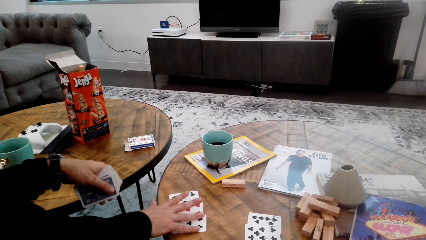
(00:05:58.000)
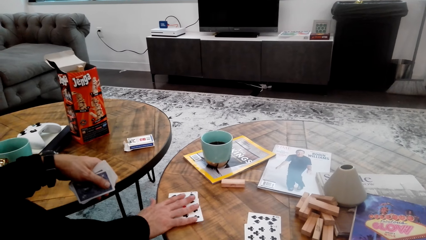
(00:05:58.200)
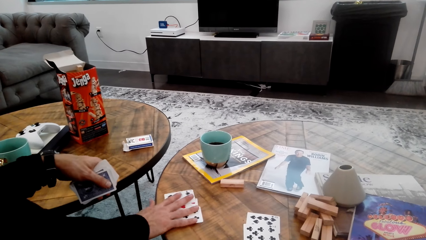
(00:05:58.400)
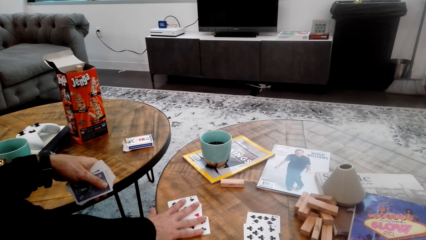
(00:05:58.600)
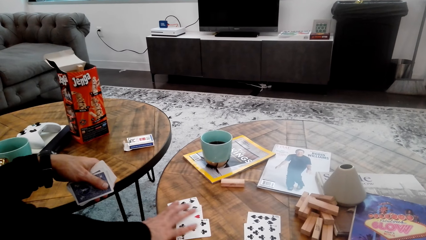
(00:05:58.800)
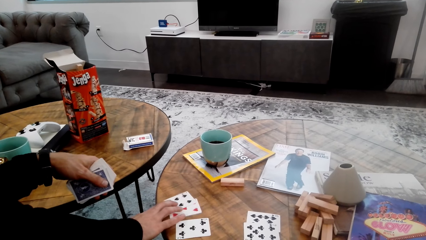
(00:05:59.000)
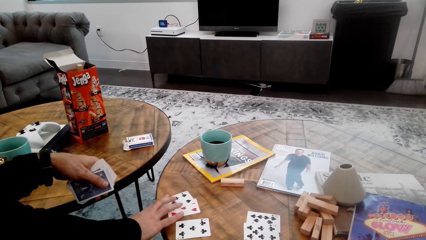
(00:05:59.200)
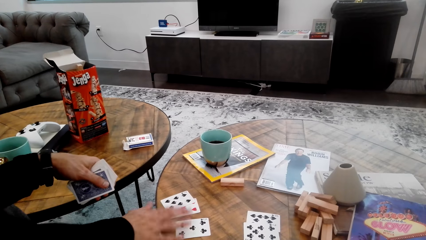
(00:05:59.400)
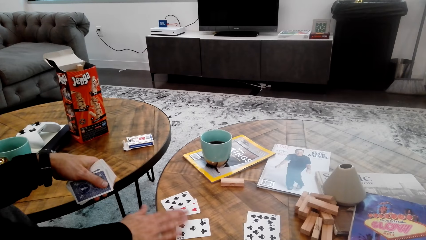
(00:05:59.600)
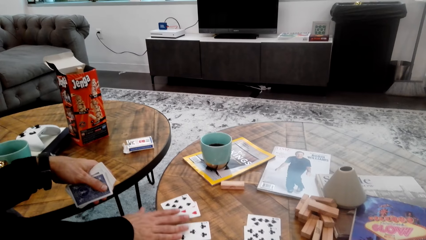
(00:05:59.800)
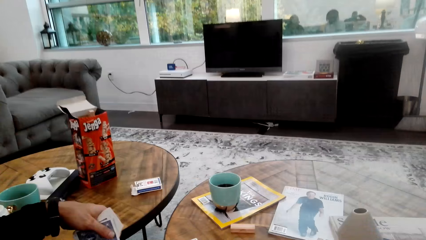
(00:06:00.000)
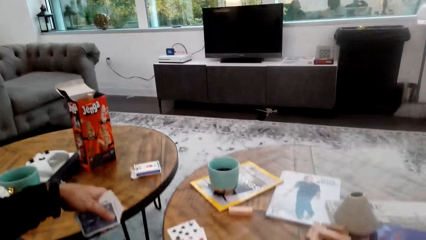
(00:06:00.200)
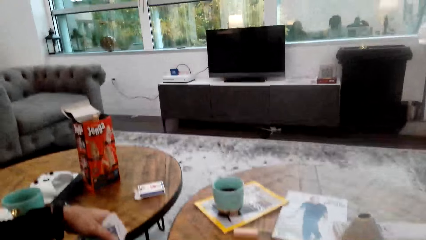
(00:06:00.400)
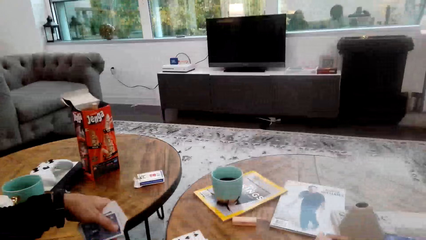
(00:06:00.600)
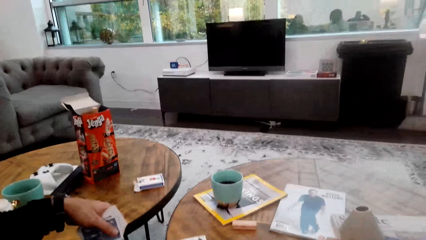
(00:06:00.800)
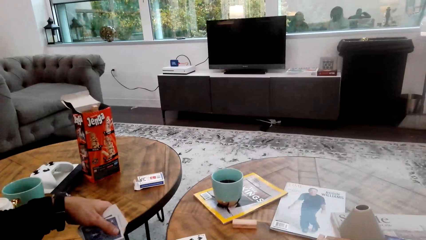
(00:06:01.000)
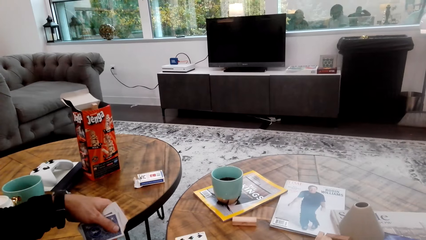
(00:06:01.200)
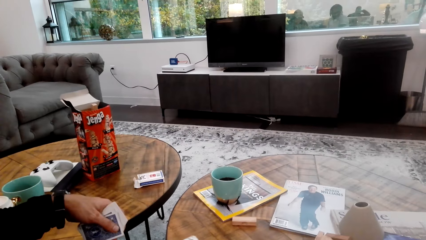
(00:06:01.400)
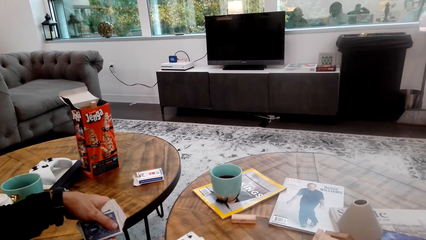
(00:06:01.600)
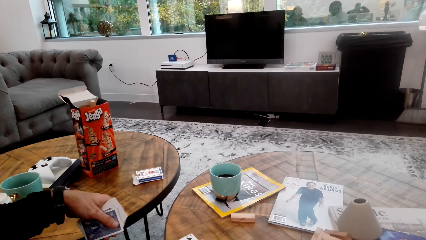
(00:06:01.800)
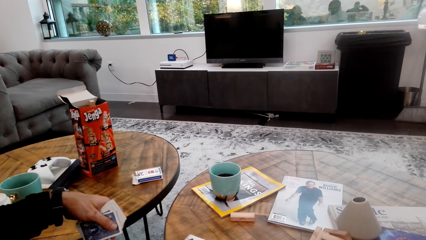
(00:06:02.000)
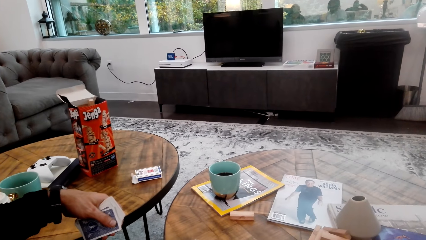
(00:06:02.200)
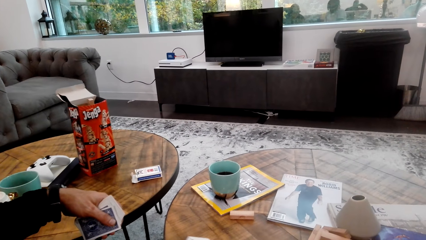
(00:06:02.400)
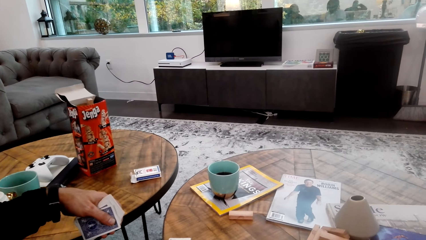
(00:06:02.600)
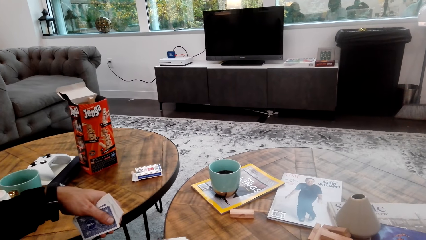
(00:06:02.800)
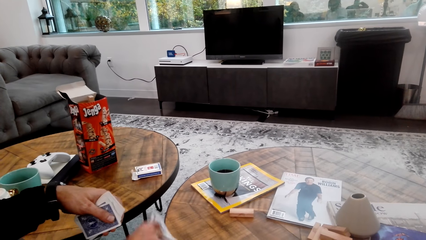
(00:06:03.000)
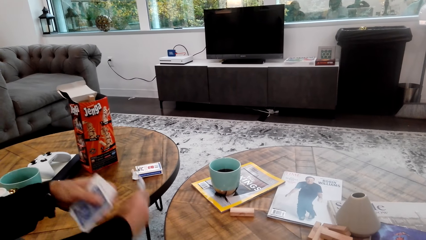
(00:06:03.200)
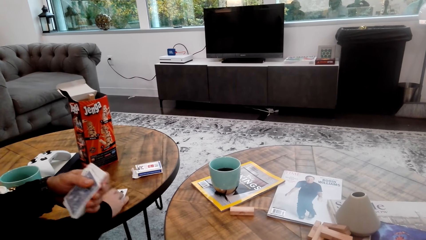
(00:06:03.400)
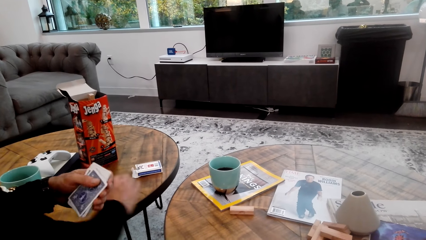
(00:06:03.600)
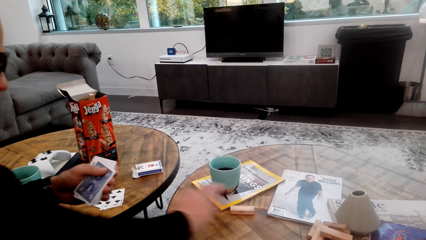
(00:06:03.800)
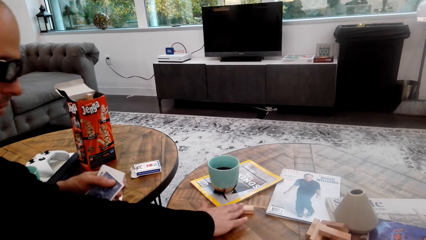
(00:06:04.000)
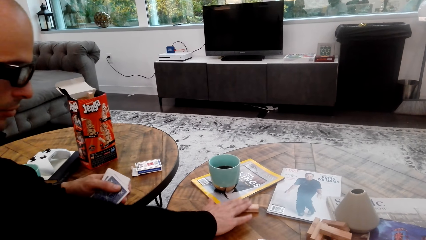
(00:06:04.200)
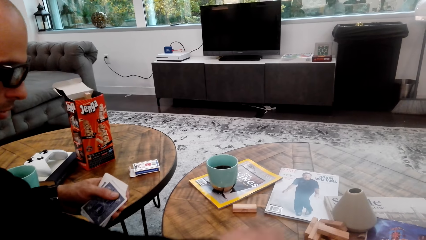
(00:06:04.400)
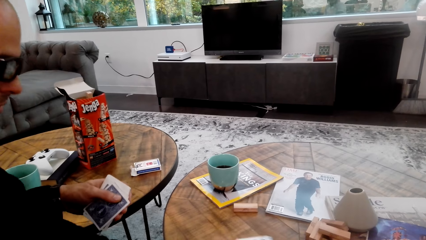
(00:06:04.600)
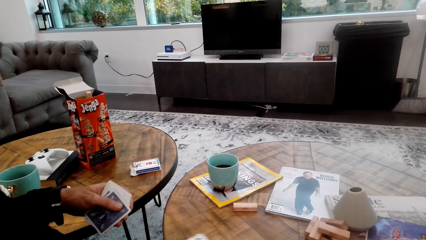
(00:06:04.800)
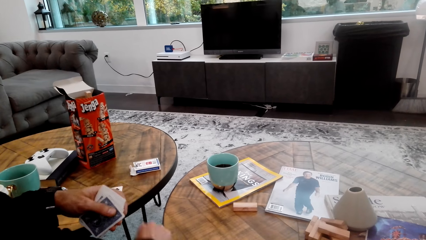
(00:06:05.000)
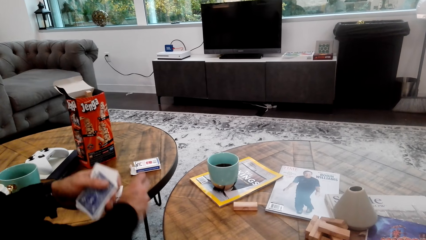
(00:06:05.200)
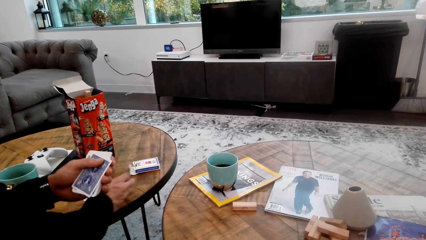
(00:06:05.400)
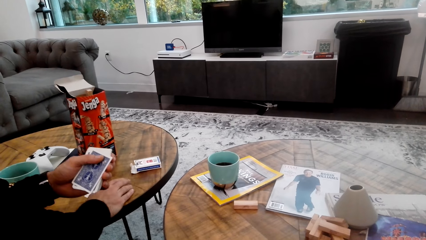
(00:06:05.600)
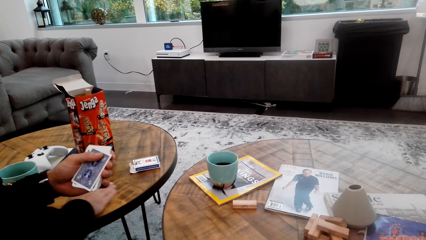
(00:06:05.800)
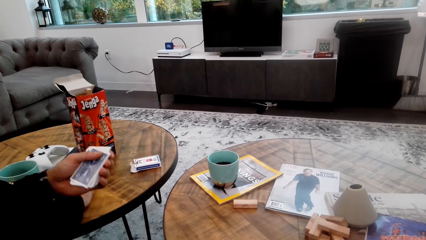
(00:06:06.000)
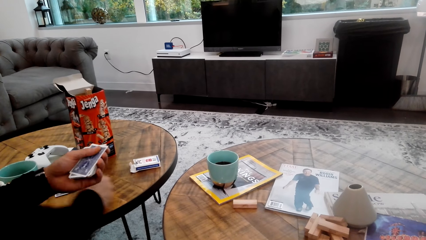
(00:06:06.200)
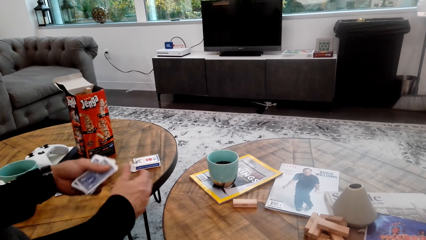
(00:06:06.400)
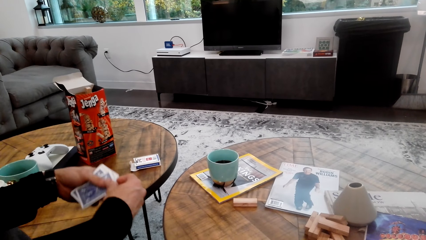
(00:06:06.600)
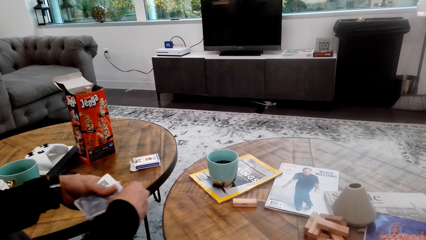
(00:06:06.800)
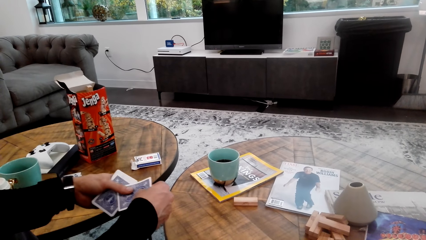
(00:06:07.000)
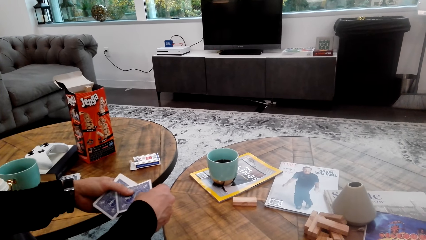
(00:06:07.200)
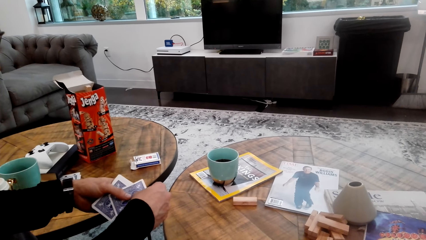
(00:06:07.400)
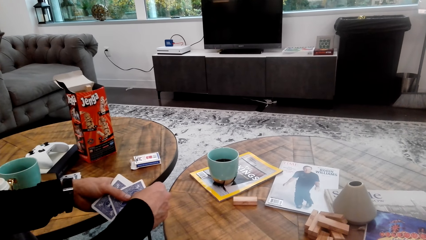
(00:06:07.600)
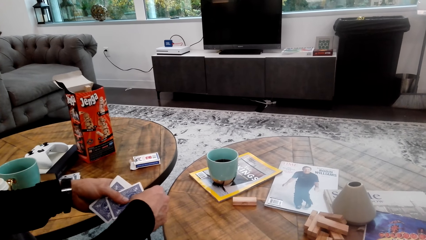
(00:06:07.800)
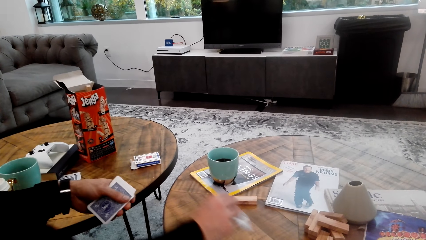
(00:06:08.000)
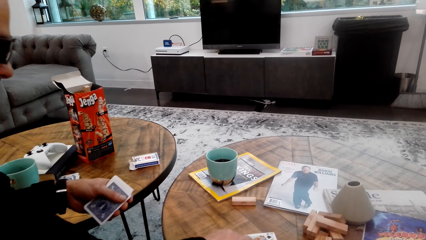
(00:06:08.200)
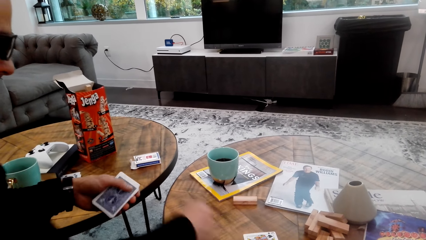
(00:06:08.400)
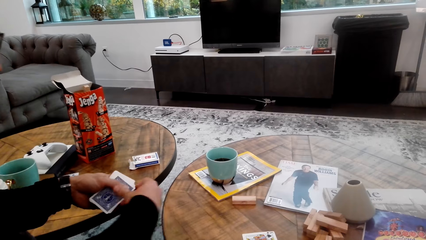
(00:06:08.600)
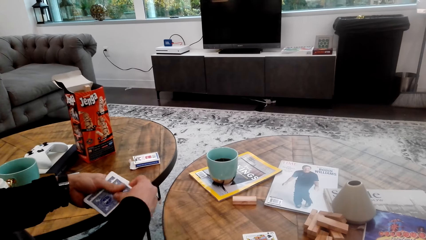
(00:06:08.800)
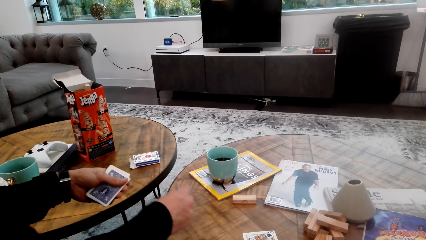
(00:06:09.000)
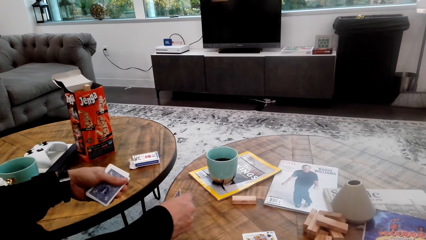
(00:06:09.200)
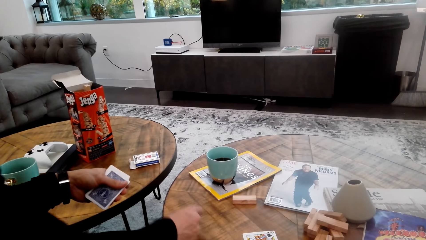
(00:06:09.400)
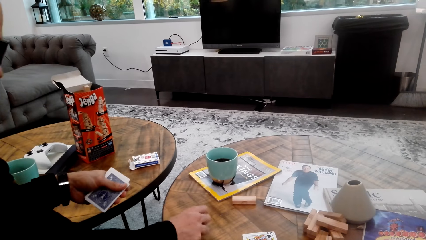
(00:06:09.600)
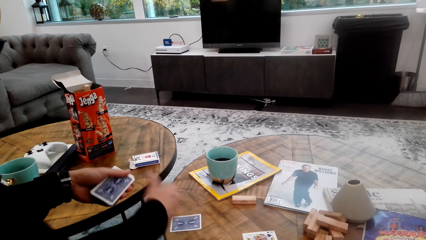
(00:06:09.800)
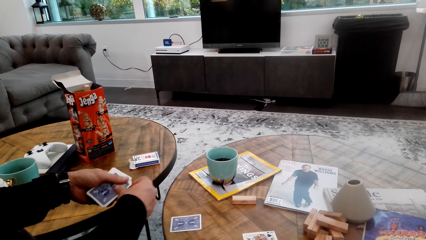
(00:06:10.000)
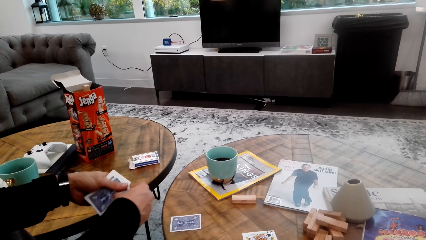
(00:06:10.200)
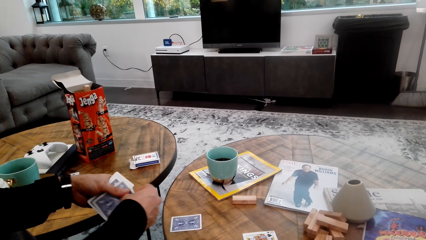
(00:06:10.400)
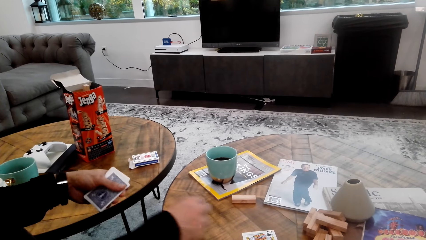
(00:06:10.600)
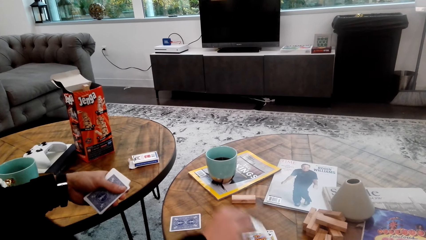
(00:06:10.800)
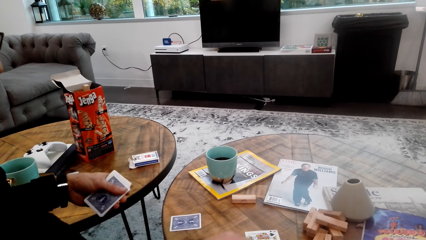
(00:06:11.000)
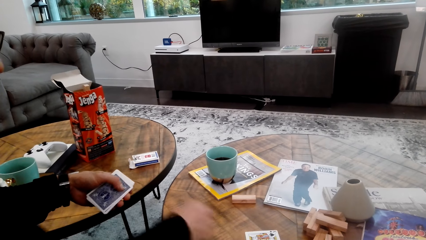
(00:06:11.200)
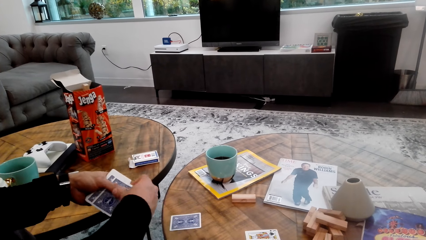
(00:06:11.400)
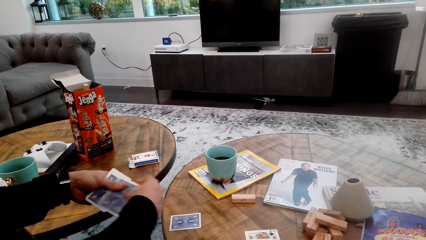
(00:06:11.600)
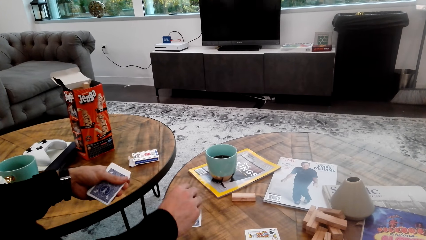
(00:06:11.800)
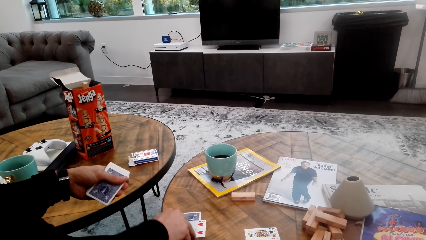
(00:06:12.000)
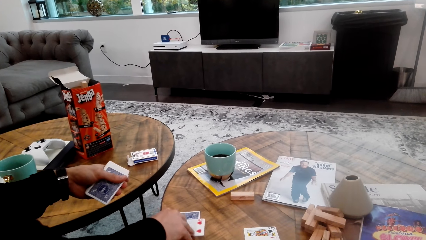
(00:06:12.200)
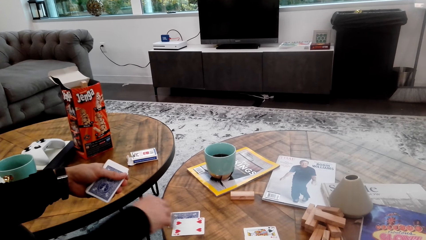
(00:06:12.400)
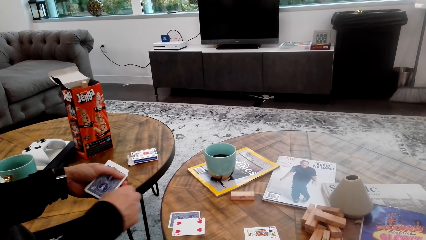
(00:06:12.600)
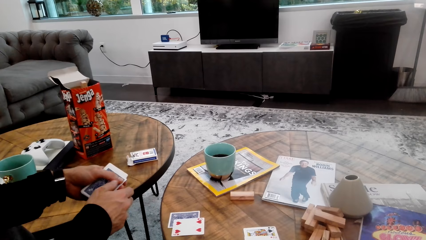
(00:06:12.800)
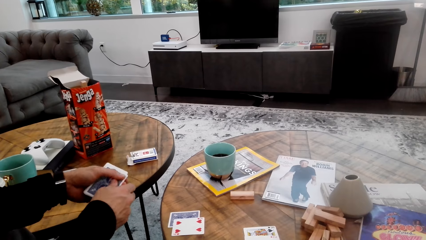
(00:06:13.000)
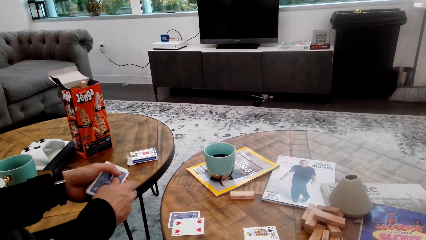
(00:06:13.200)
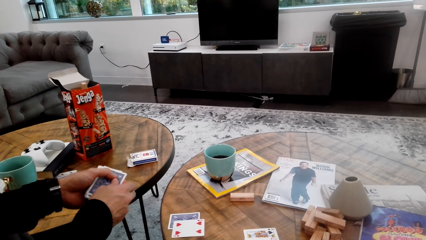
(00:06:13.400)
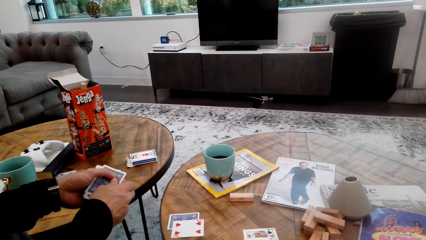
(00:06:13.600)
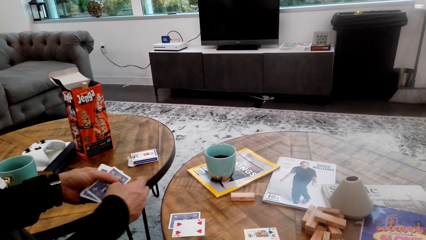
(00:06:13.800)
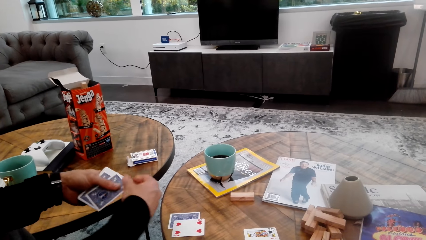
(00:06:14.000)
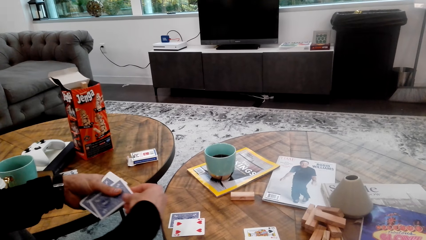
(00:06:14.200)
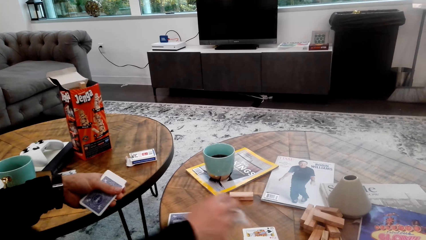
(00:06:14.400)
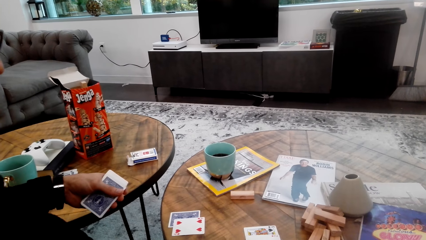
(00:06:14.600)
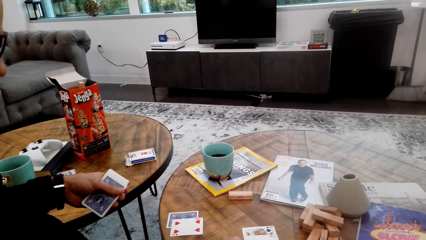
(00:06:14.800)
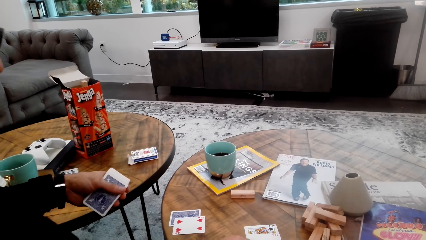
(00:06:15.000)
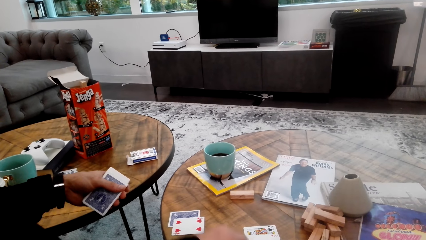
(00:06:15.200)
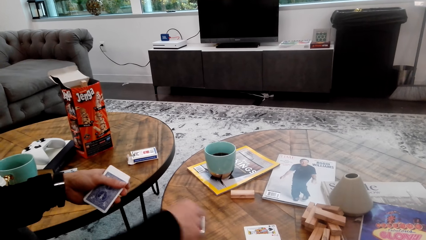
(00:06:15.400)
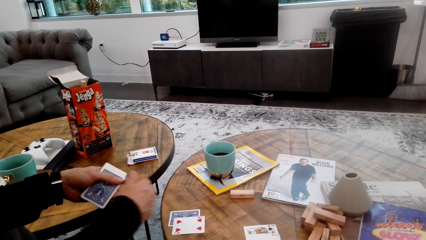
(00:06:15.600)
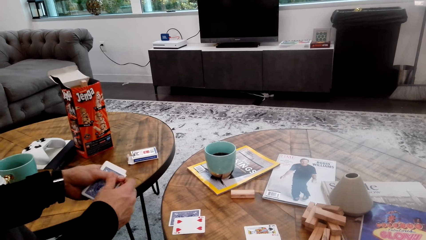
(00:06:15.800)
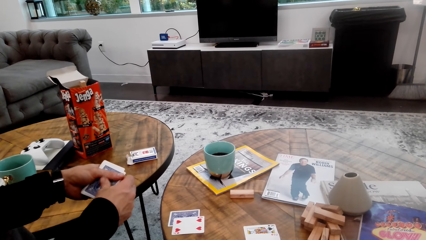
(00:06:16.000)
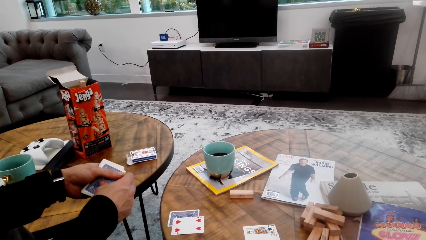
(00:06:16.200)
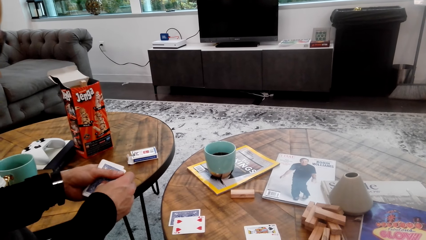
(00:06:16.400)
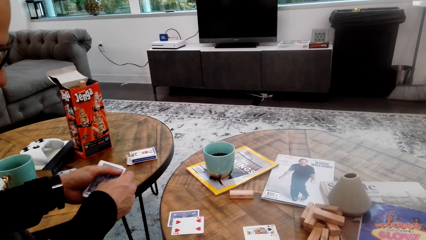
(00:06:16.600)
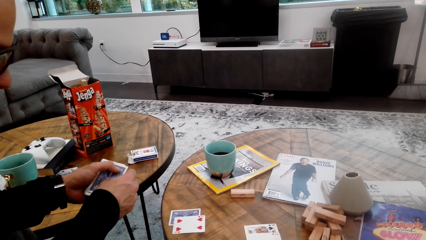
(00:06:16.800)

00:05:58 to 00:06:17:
A man moves the cards. The man holds the playing cards. The man places the cards on the table.
